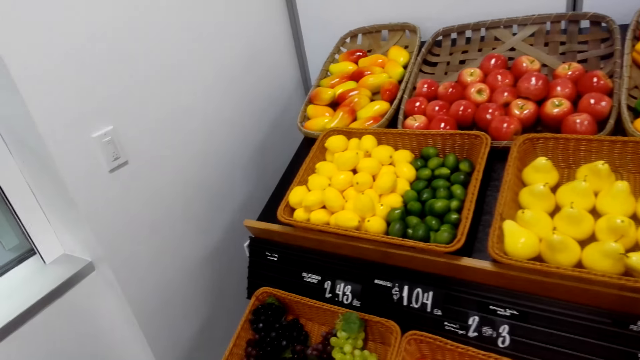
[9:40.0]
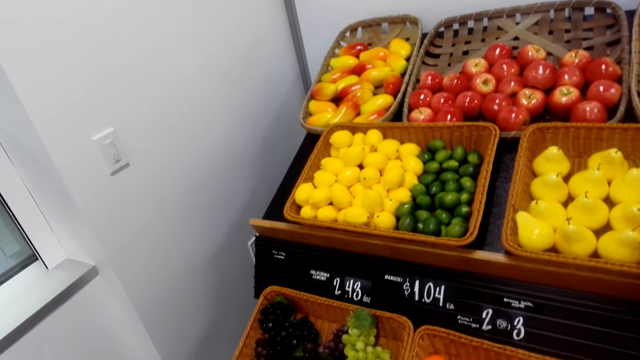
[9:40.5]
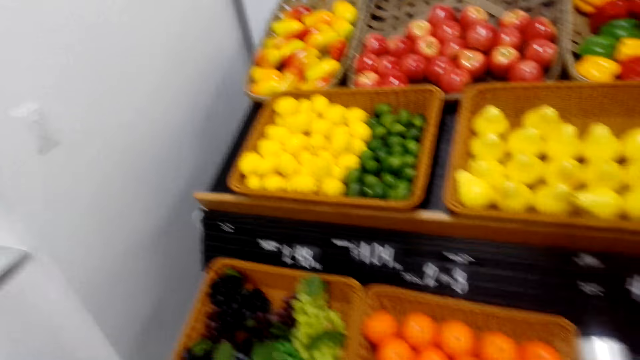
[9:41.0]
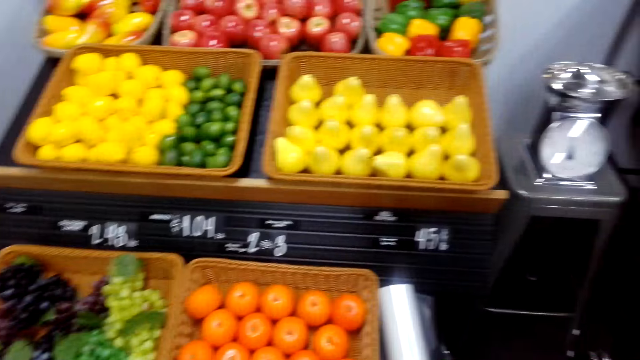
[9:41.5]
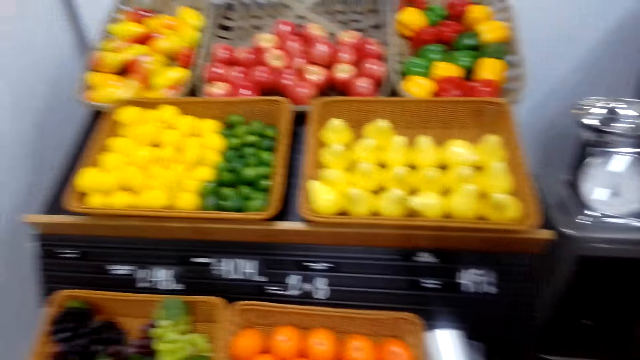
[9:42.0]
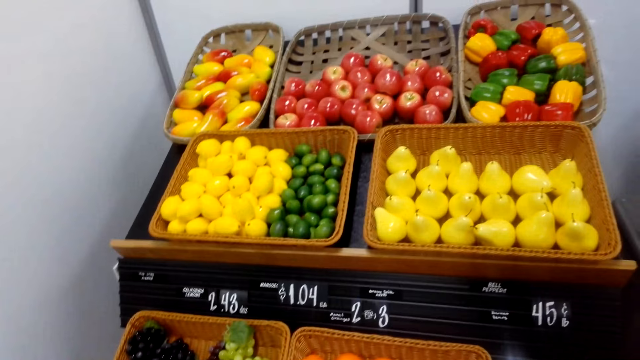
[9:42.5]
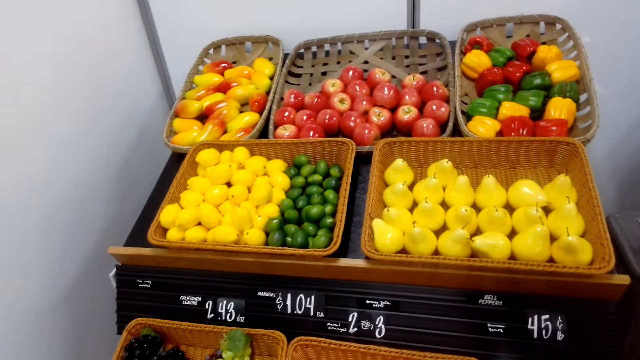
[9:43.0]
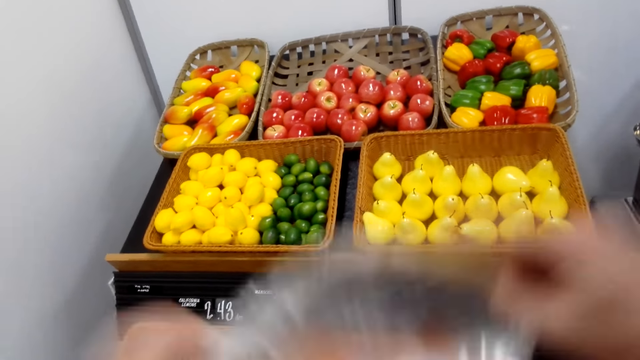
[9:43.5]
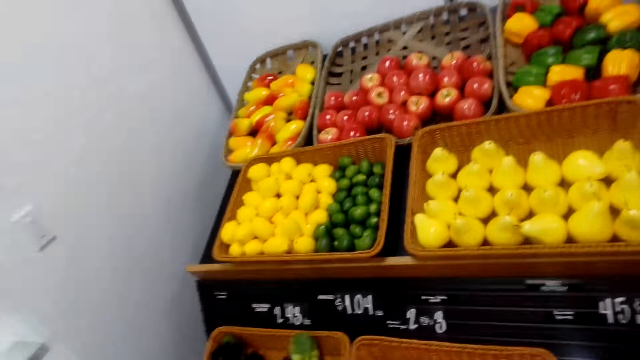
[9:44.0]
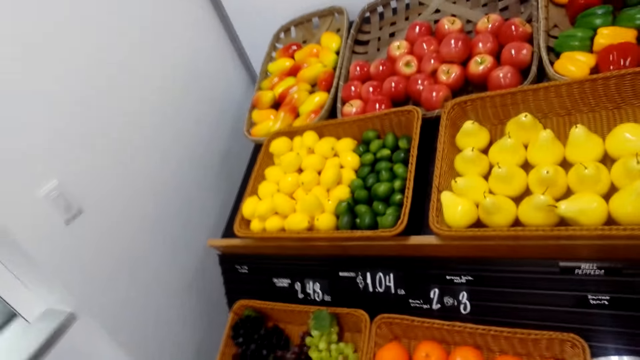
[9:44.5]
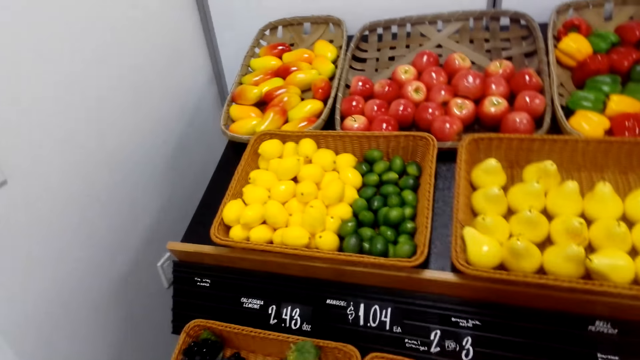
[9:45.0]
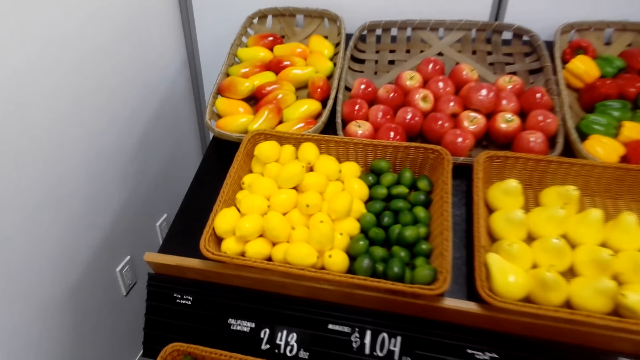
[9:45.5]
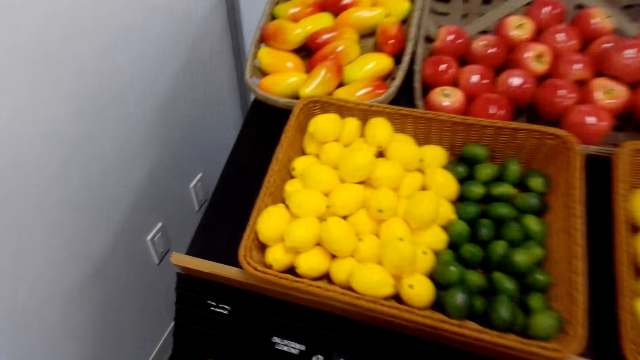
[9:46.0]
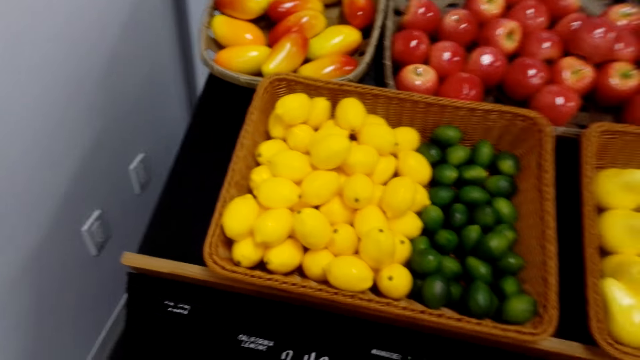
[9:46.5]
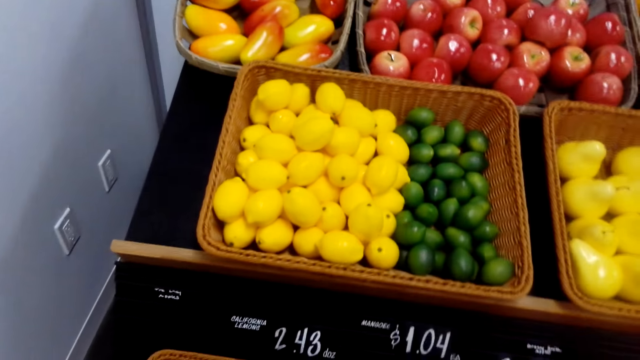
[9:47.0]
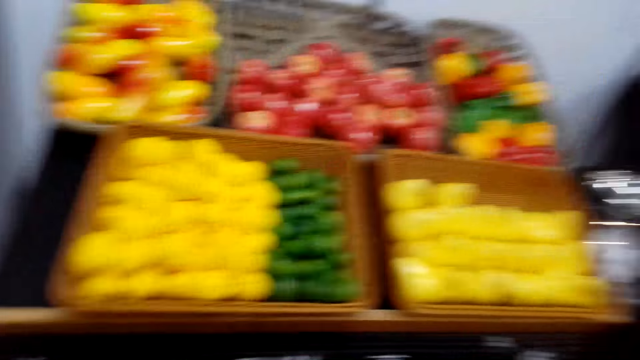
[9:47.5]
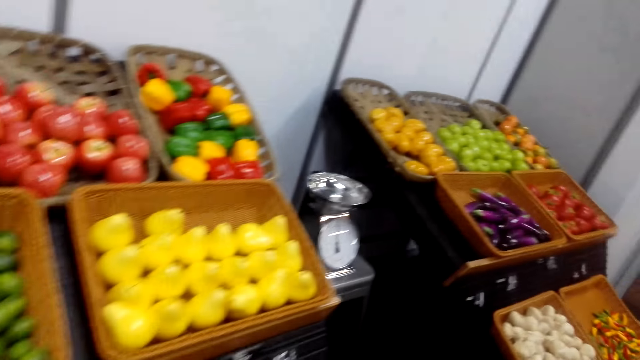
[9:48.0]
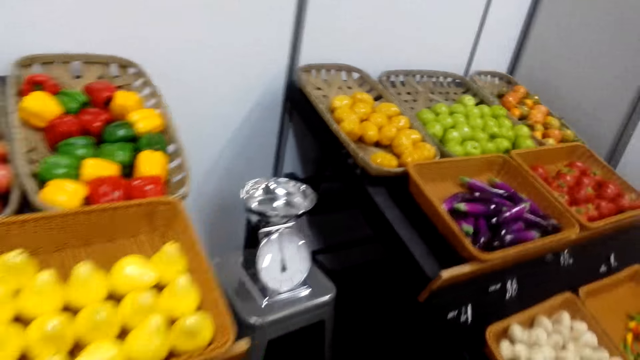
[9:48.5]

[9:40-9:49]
The camera wearer raises a polythene paper.

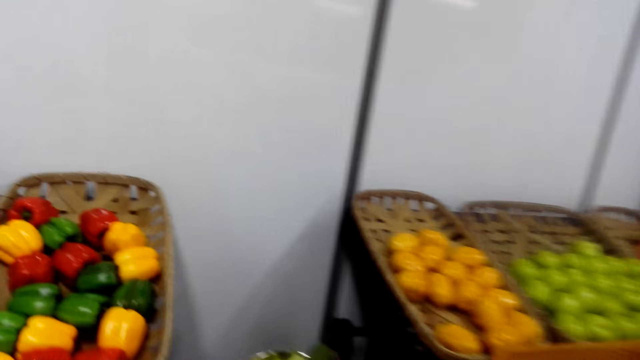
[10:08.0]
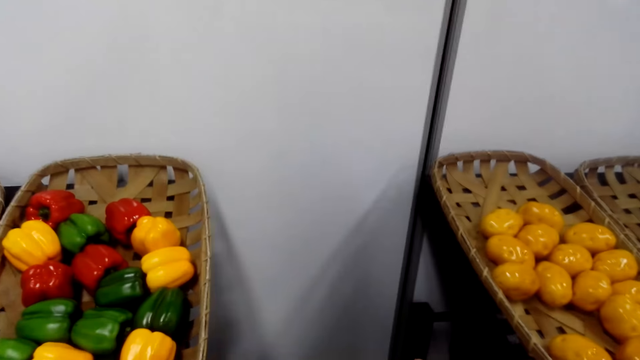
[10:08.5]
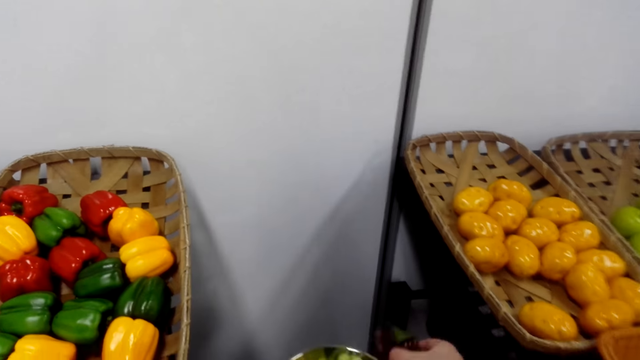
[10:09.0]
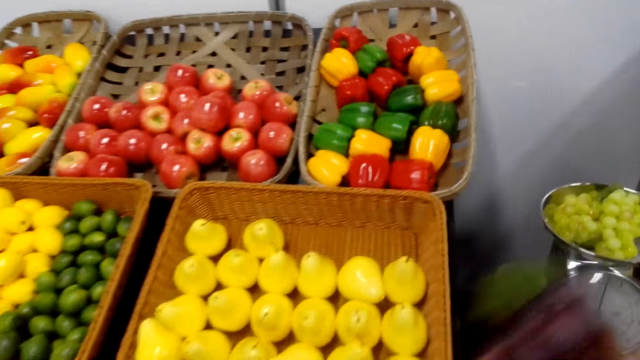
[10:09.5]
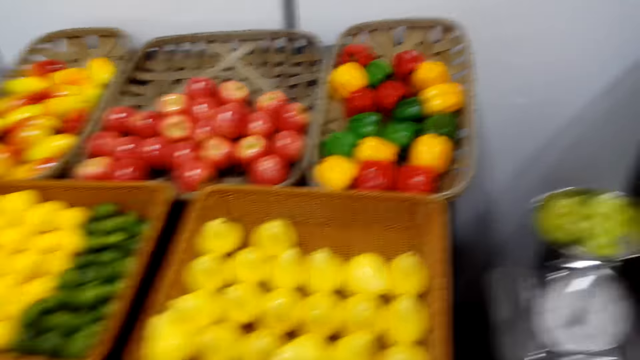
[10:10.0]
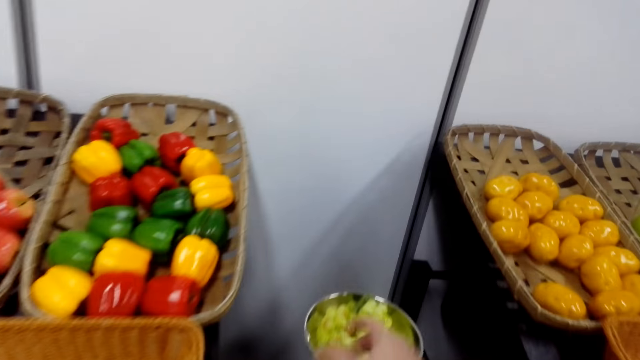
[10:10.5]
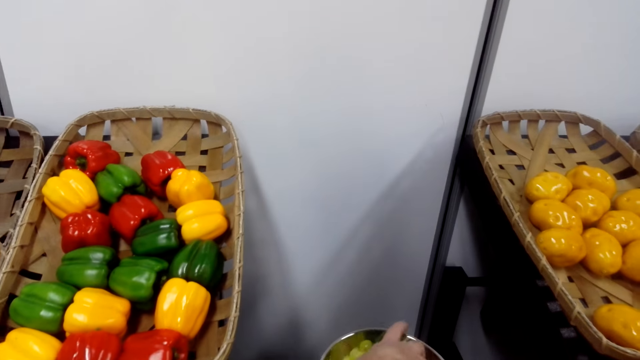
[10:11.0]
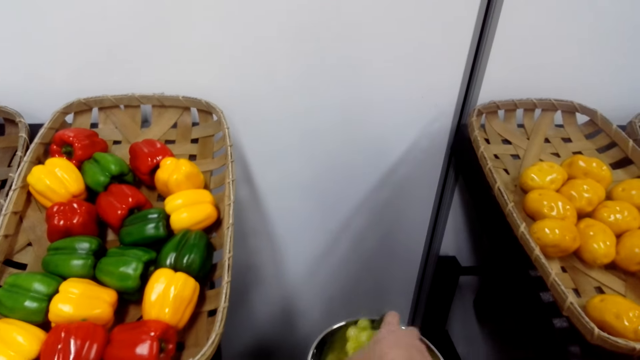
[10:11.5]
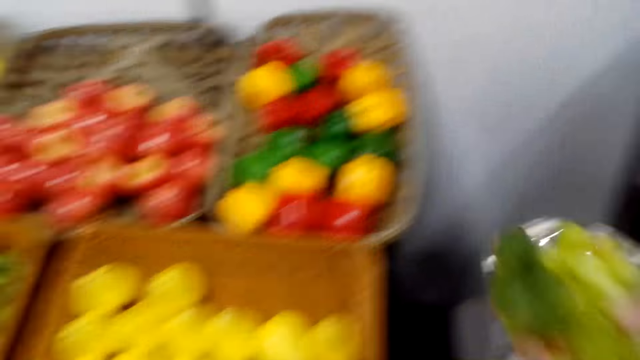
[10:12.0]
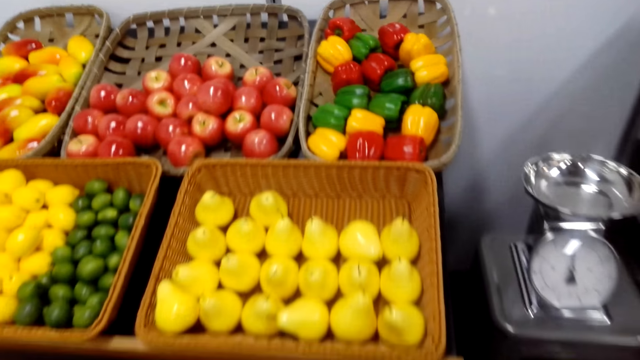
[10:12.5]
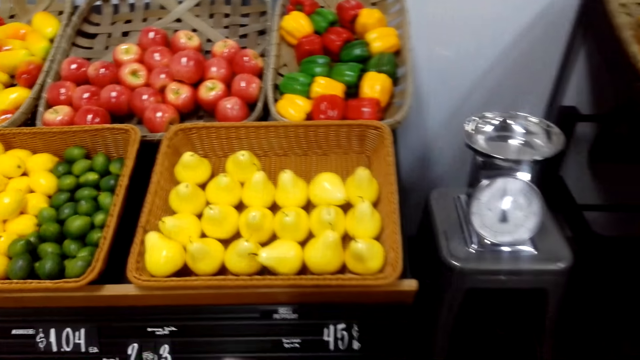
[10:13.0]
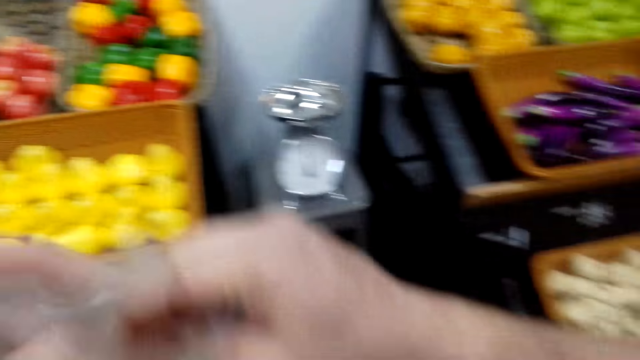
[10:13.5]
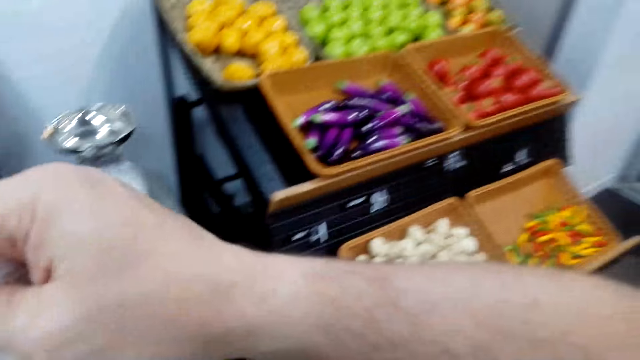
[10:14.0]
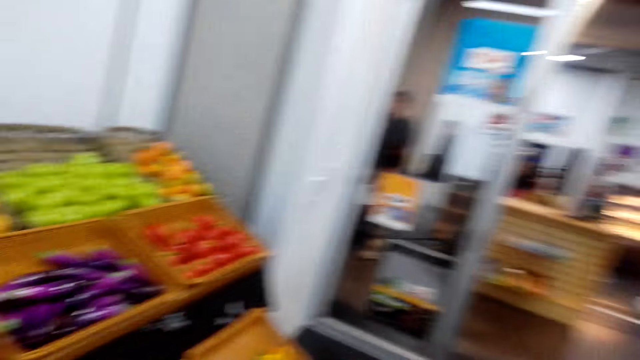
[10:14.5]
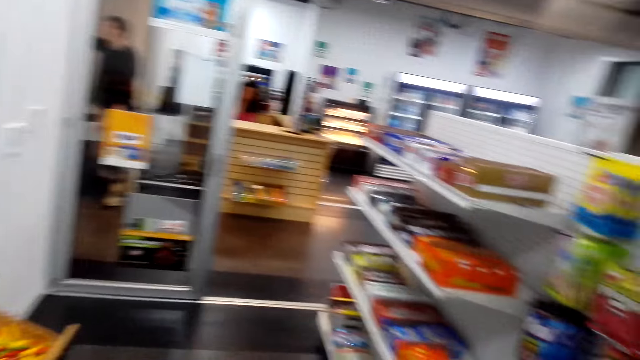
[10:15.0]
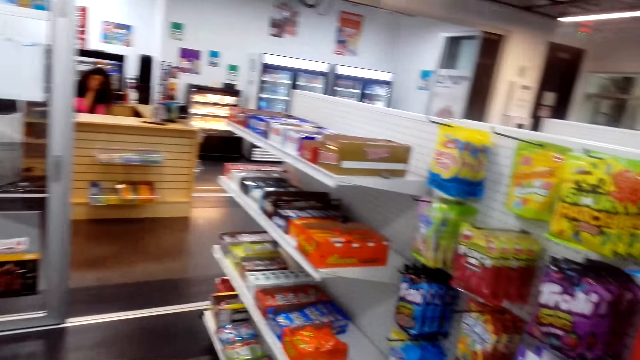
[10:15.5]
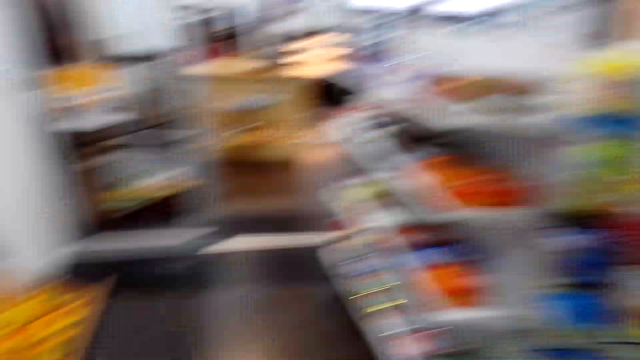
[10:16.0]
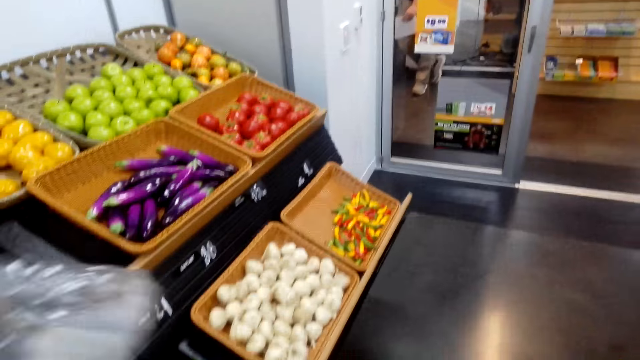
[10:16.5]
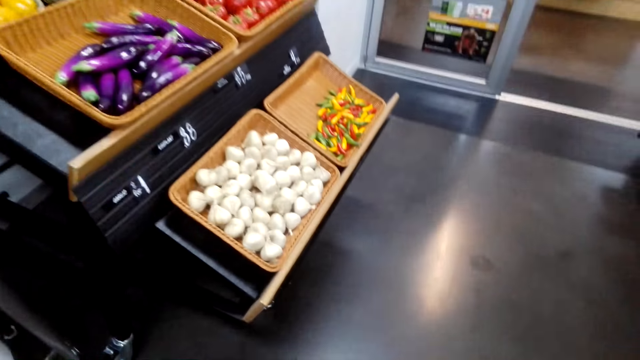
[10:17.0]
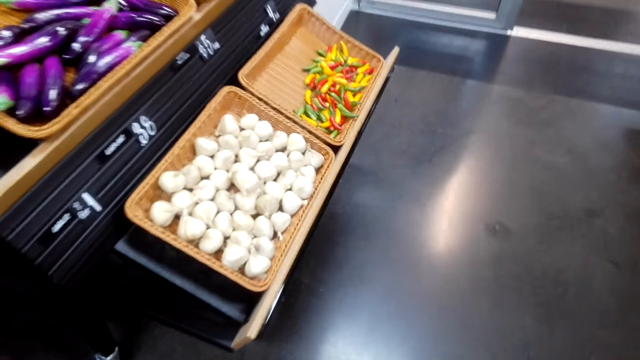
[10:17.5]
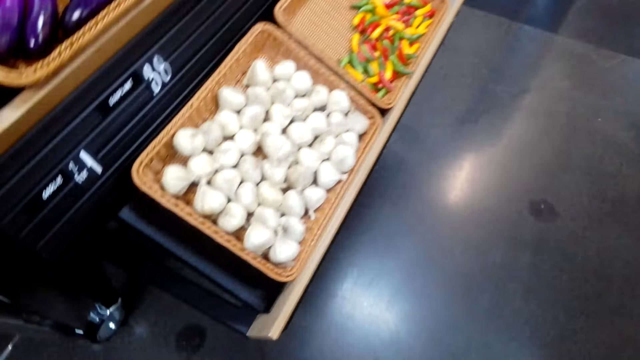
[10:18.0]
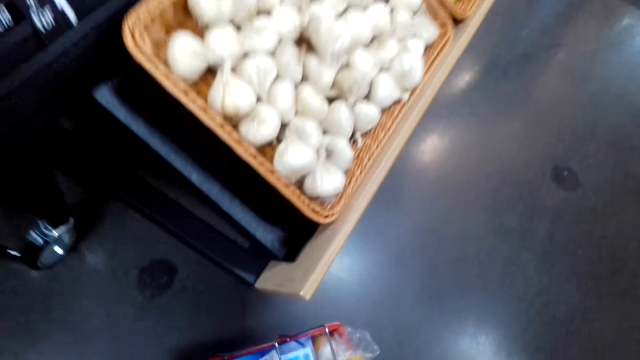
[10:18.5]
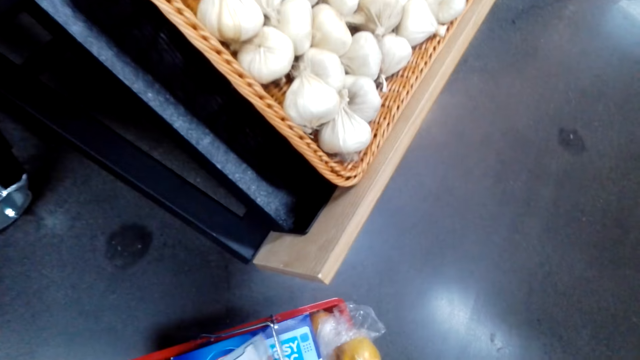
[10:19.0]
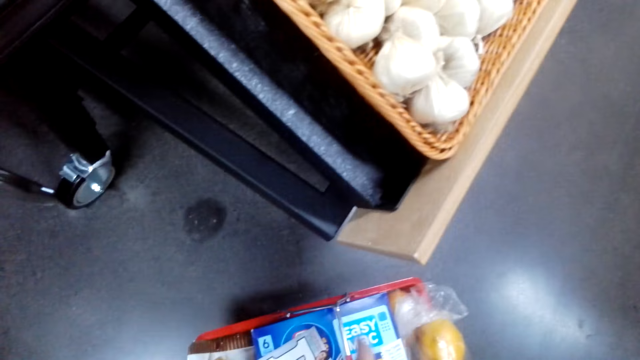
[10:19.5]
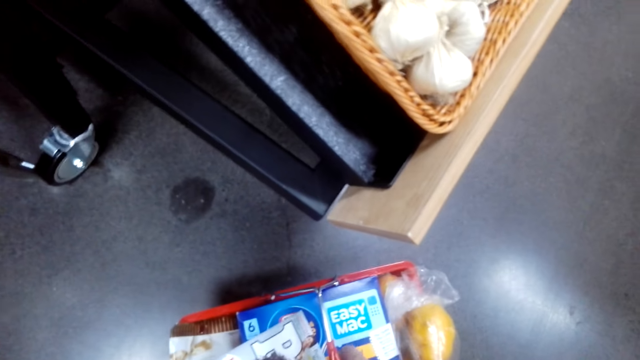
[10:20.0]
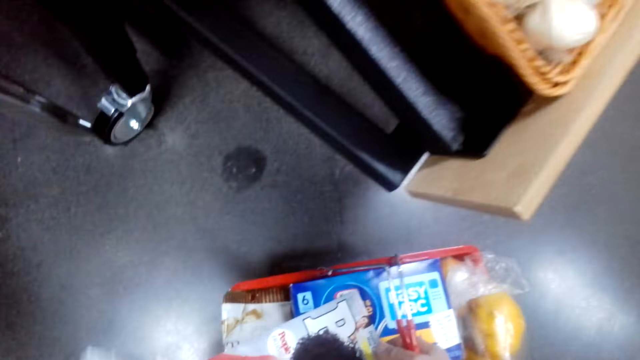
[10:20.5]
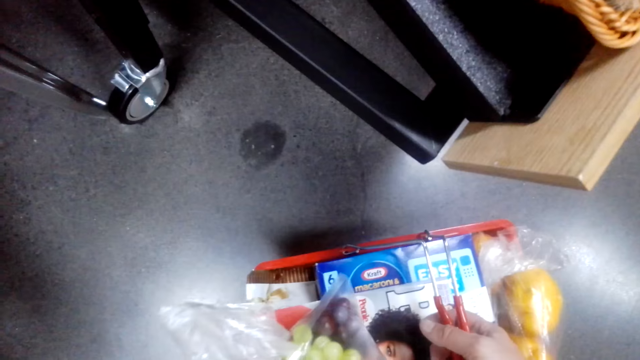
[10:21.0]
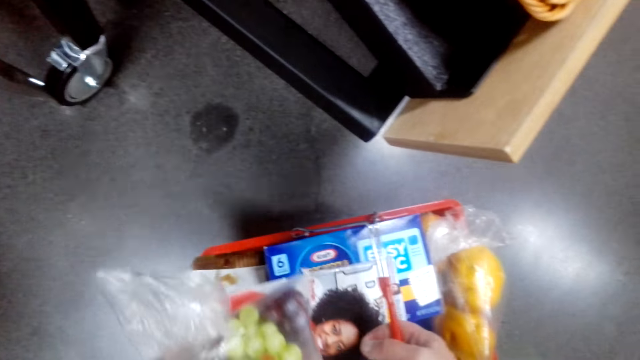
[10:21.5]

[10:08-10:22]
The camera wearer takes fruits. They put the fruits on the polythene paper. They put the polythene paper in the shopping basket.
